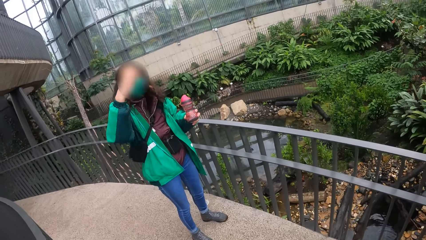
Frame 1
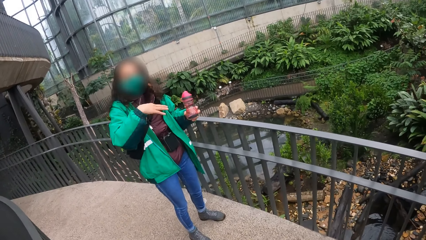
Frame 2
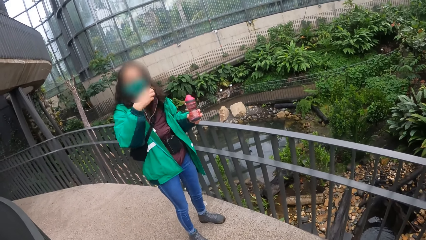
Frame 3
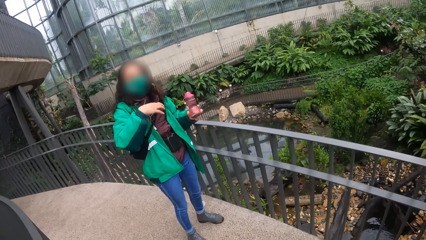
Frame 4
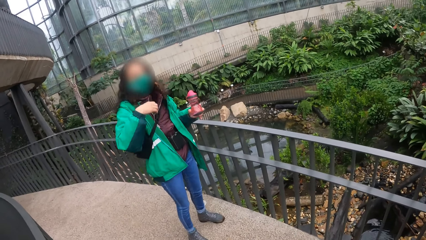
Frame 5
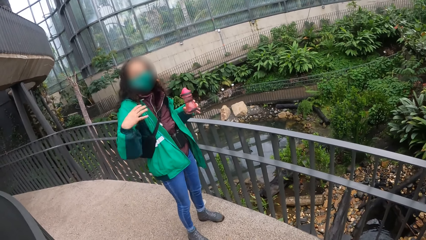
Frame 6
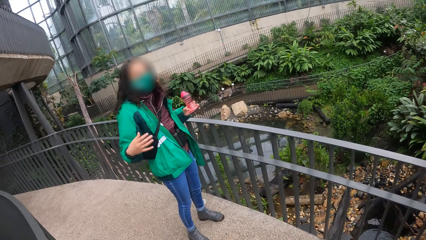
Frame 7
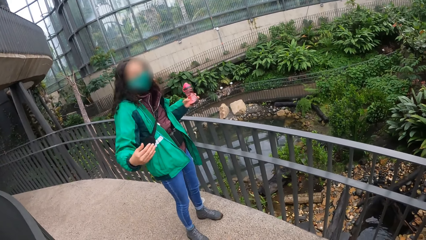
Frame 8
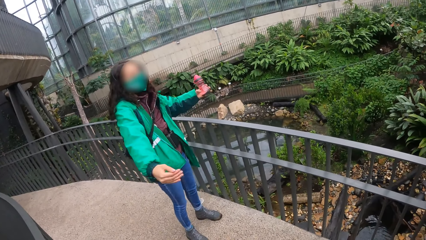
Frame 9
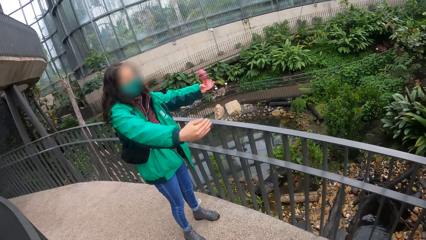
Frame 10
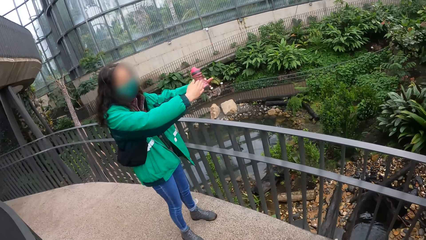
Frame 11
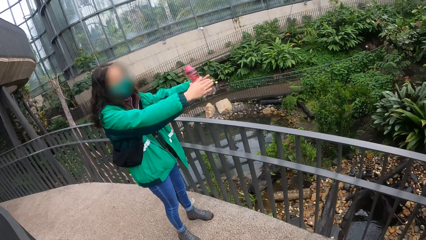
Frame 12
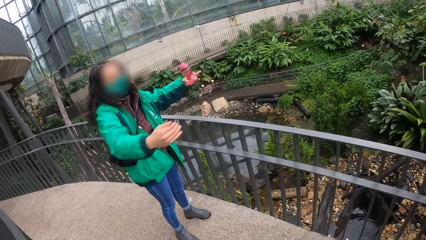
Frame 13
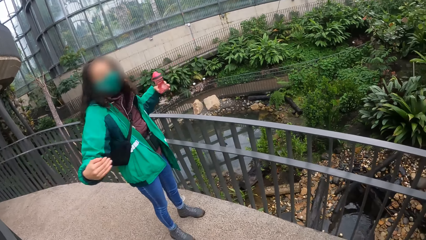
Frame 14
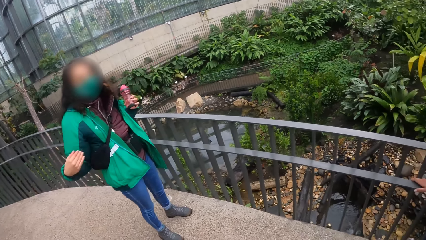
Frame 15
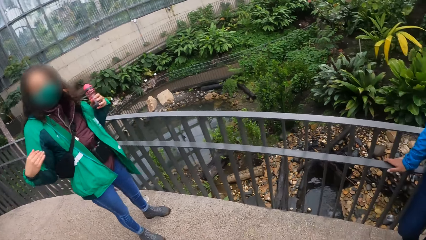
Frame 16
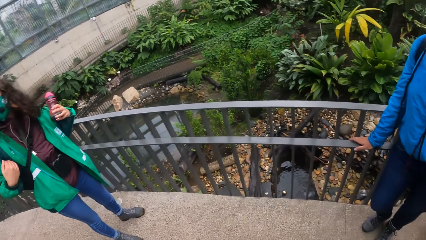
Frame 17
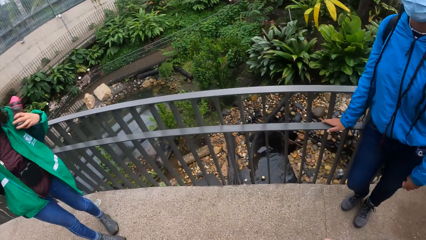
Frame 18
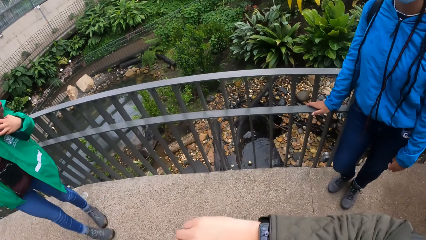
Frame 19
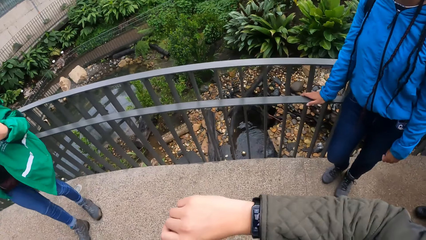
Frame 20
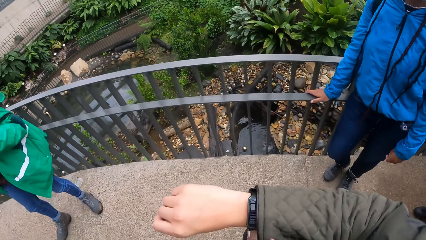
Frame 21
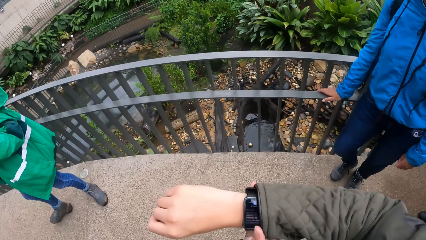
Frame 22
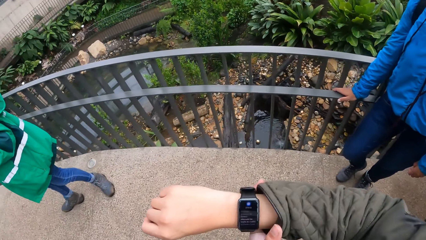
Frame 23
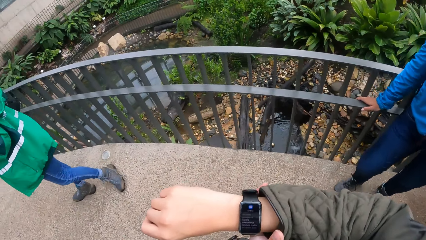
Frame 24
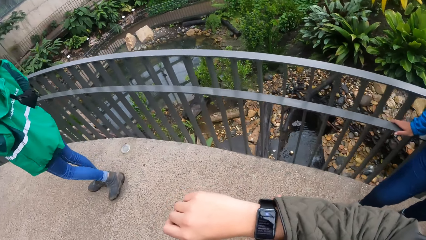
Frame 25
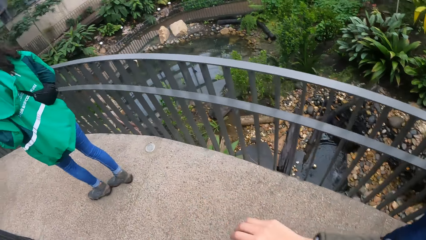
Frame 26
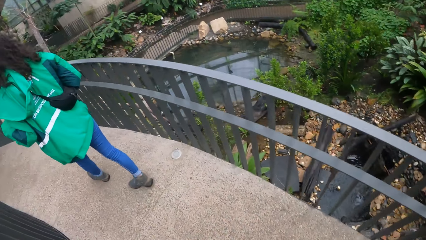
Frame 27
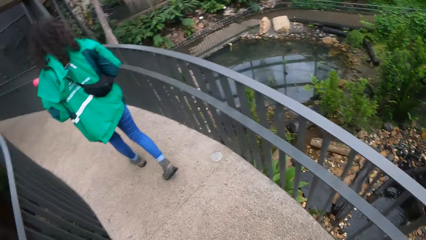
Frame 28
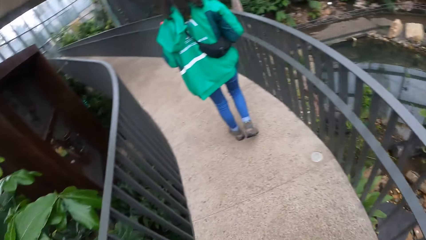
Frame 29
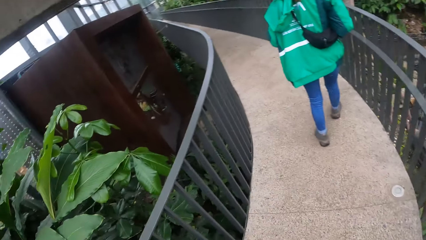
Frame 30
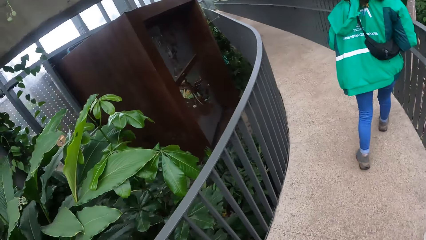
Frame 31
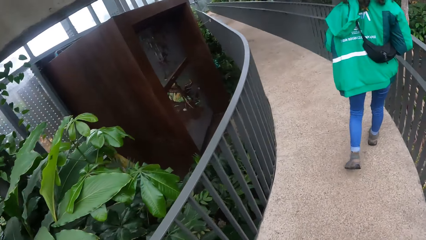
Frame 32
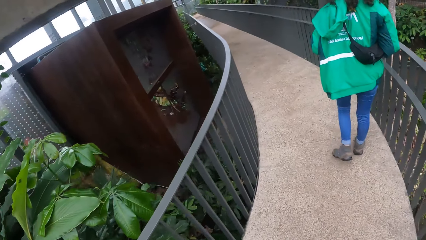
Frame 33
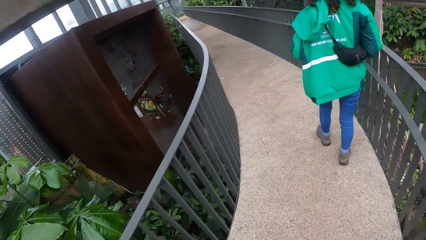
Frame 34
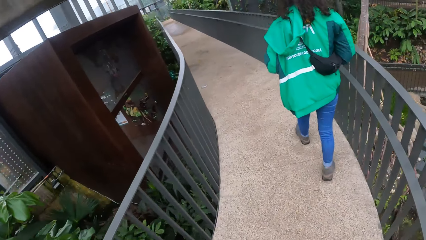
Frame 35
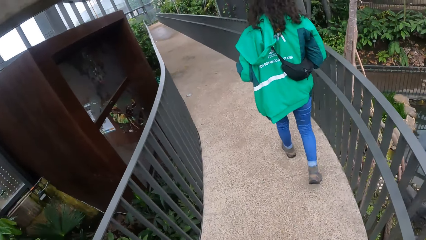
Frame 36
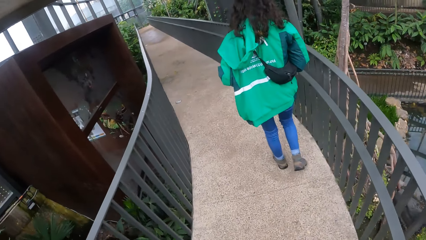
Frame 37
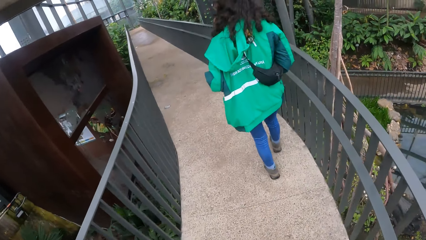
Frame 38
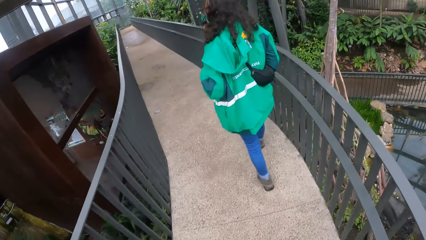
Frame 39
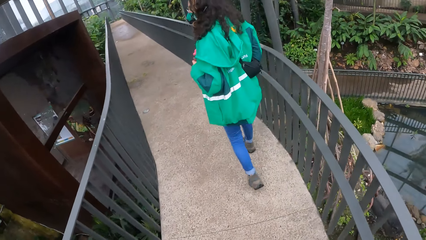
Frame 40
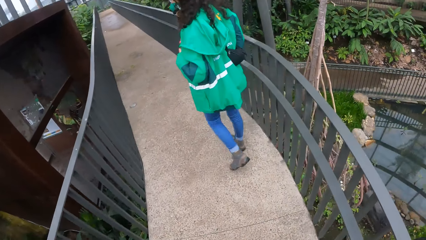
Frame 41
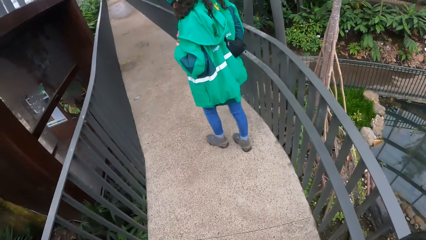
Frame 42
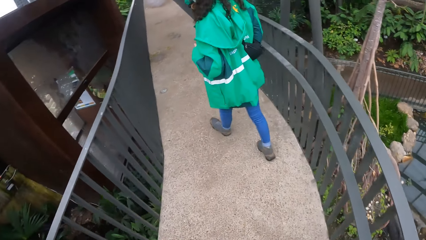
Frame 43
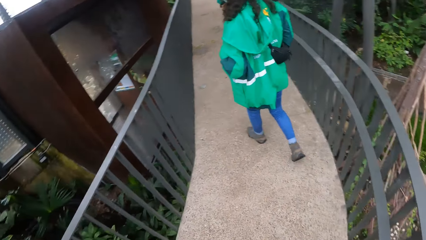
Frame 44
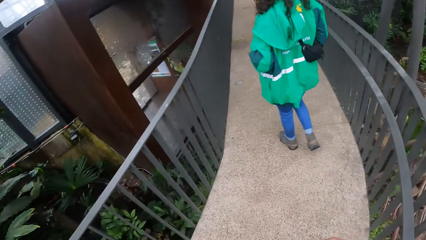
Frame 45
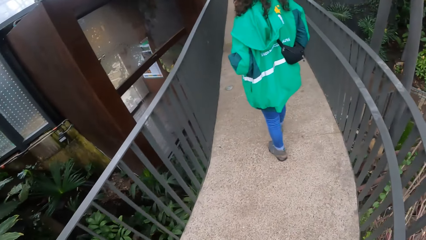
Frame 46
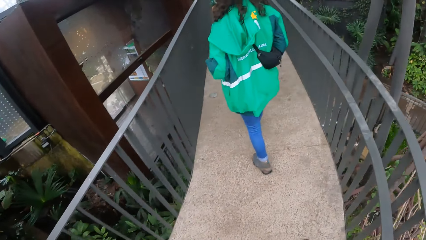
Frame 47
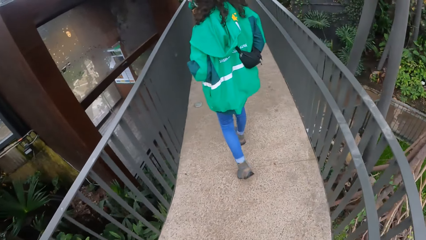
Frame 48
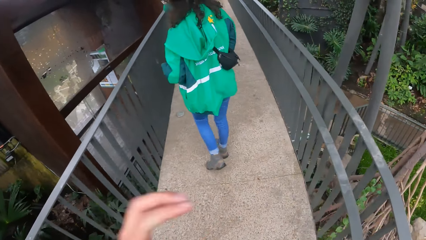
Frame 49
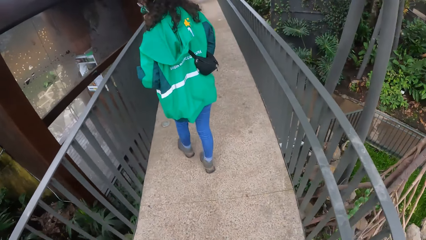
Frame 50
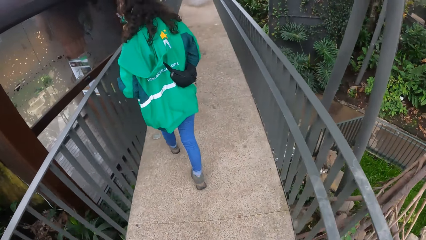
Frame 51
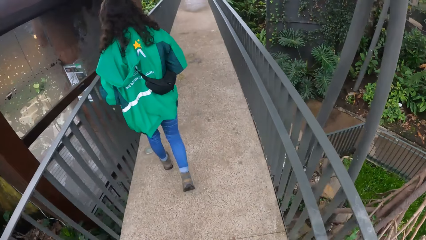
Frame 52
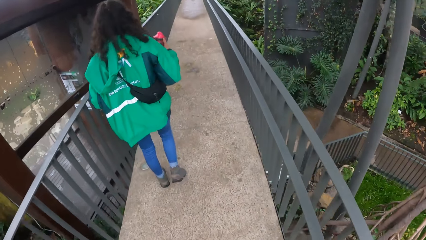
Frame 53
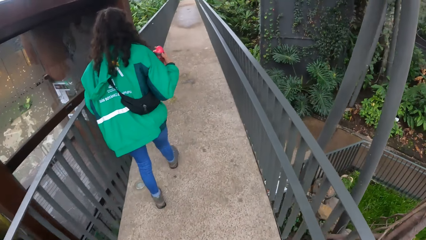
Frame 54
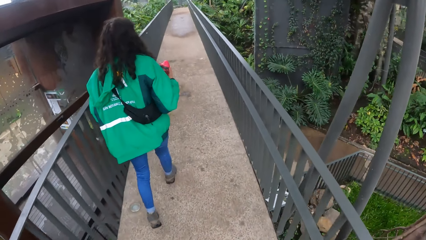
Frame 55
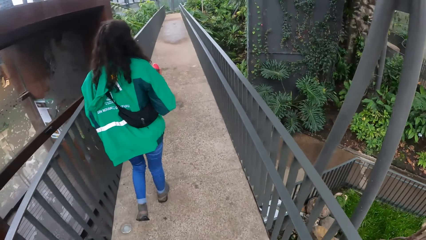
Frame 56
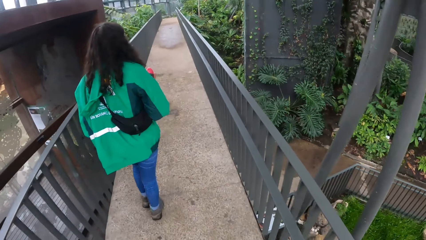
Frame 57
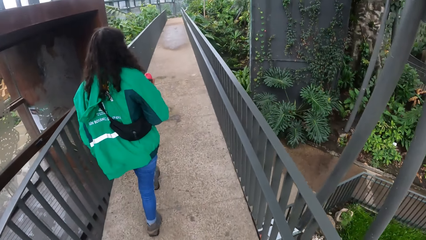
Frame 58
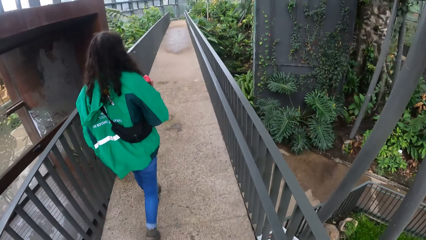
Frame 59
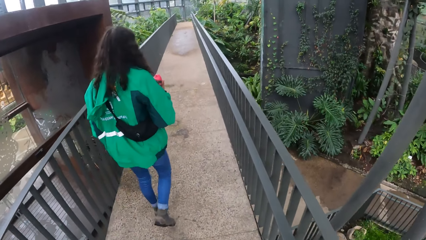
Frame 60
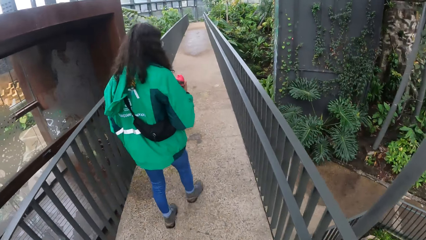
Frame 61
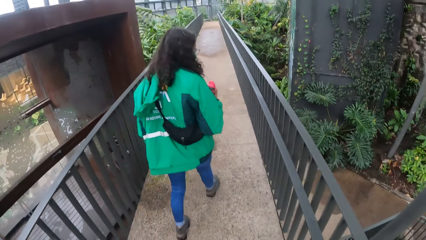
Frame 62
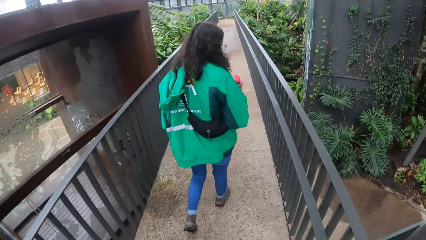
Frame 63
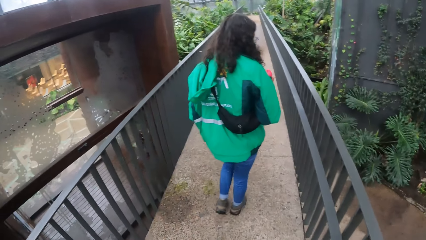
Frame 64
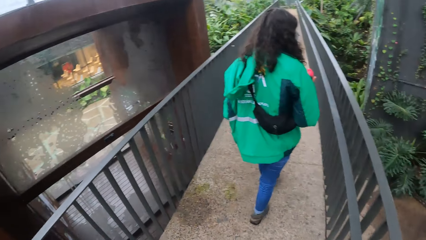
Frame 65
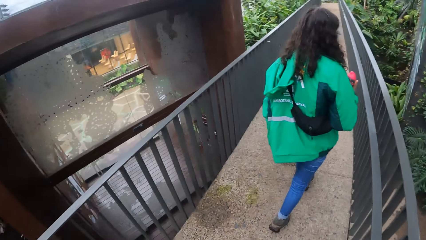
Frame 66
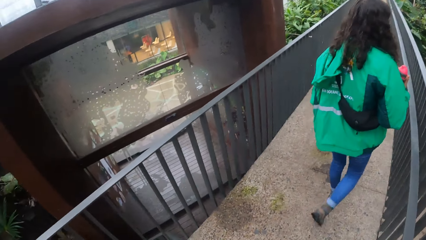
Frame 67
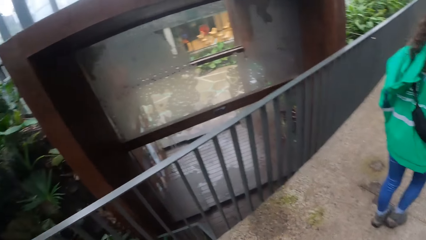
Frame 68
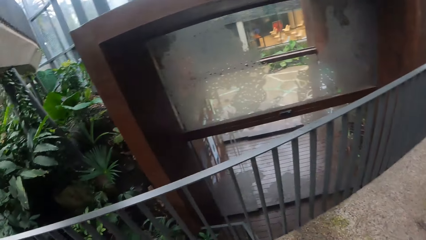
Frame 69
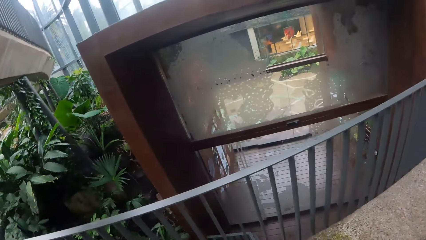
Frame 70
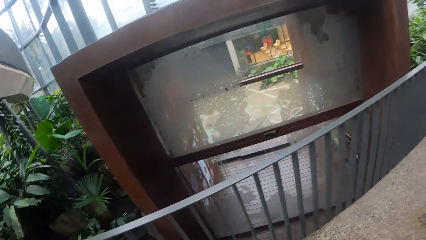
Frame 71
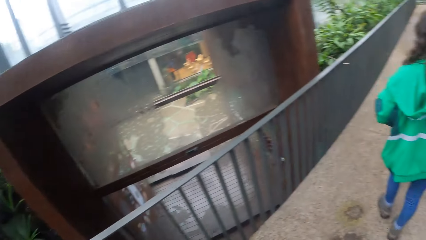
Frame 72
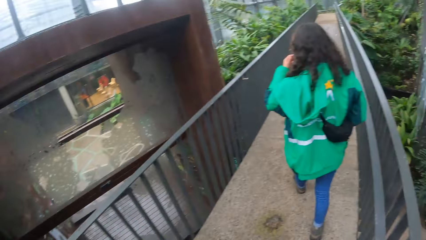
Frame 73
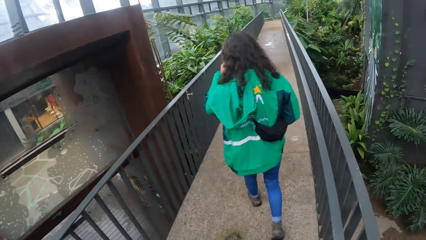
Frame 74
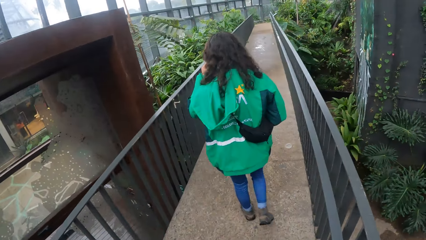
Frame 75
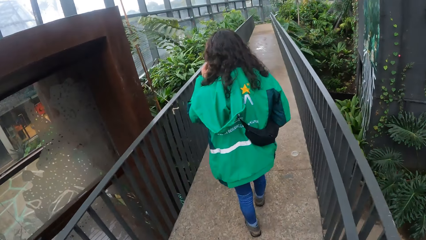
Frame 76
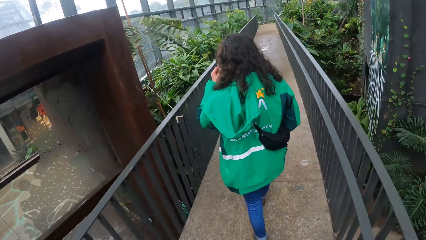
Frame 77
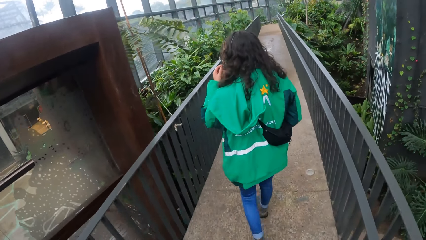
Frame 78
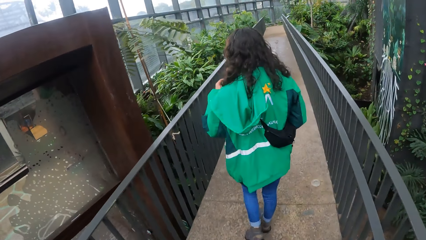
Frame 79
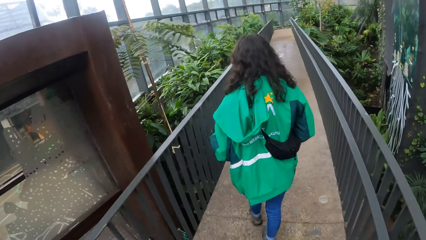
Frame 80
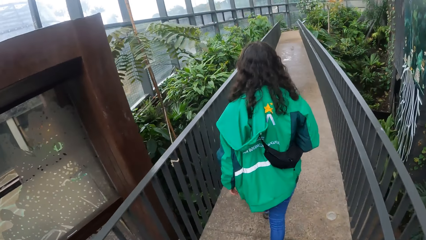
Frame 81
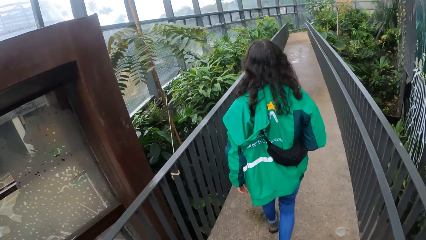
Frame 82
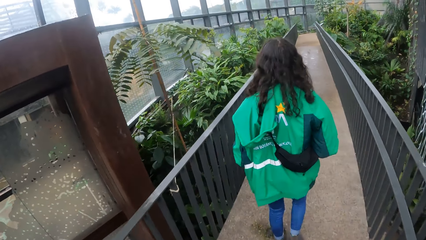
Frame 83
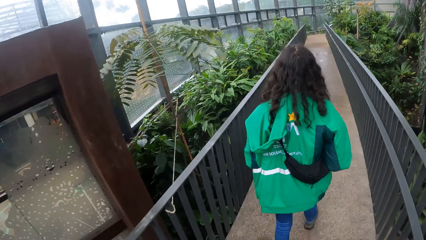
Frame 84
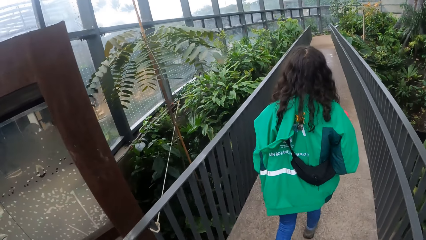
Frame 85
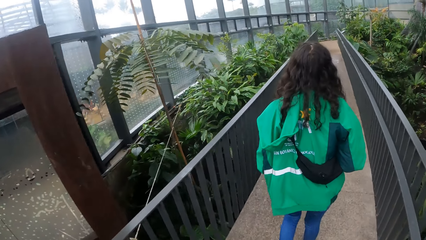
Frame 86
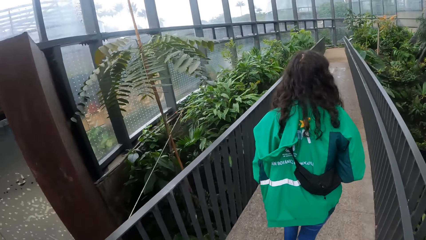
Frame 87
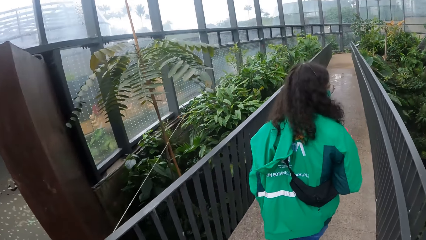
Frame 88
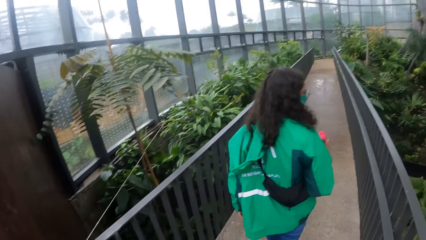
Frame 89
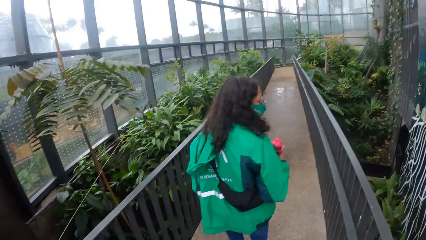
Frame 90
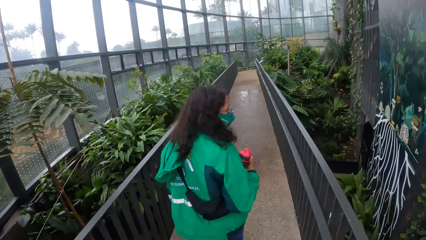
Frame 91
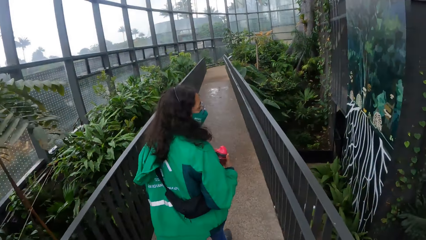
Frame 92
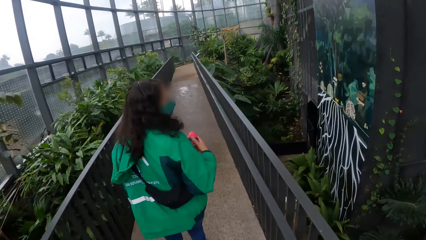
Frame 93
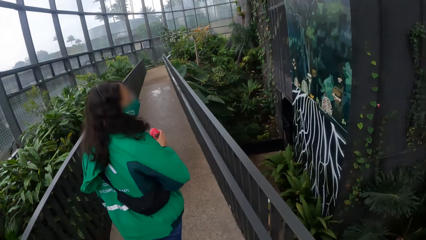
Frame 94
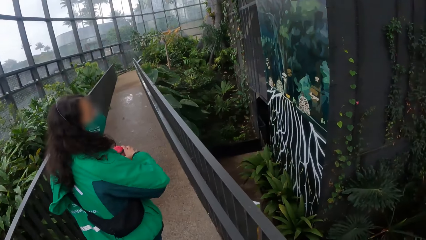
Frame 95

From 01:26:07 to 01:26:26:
The camera wearer looks at his watch. He raises his cardigan's sleeve with his left hand. He walks forward. He looks around.
